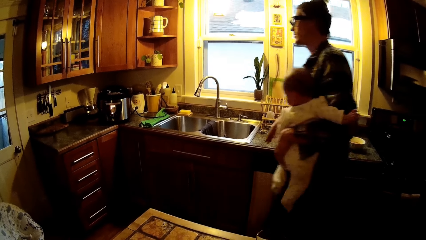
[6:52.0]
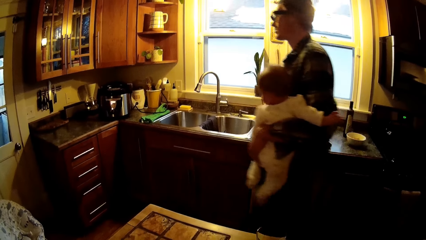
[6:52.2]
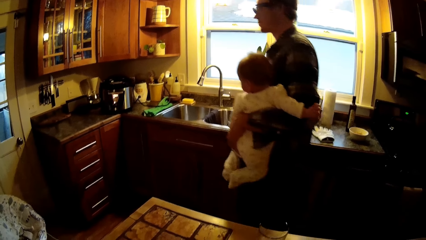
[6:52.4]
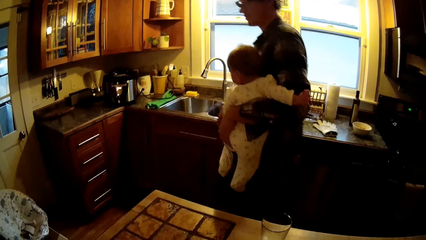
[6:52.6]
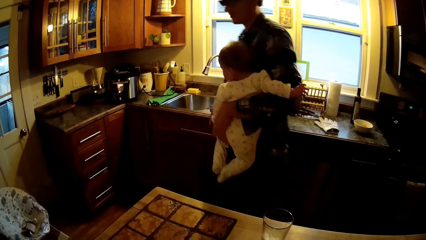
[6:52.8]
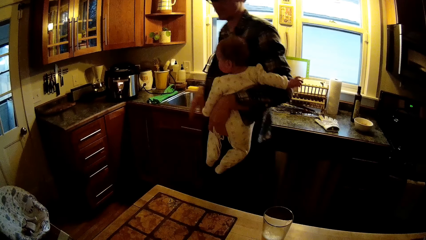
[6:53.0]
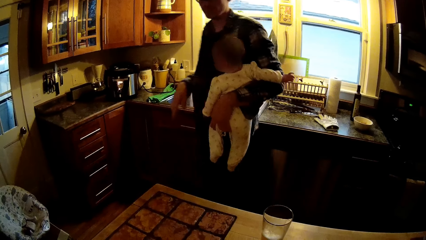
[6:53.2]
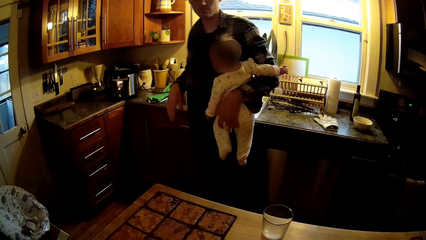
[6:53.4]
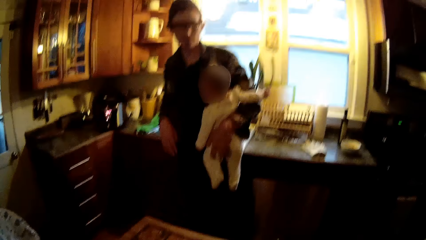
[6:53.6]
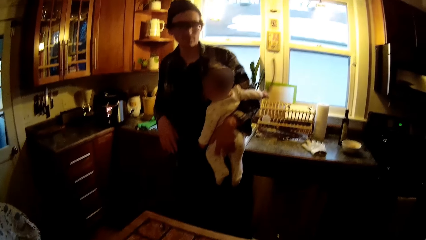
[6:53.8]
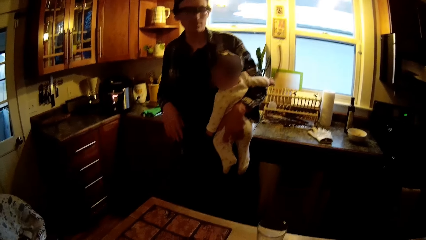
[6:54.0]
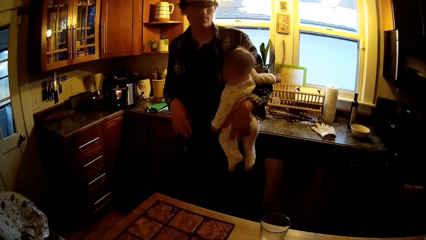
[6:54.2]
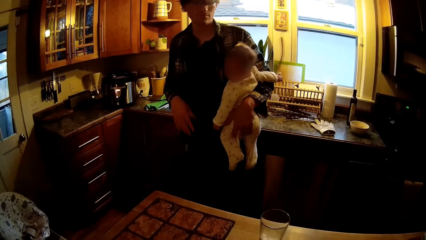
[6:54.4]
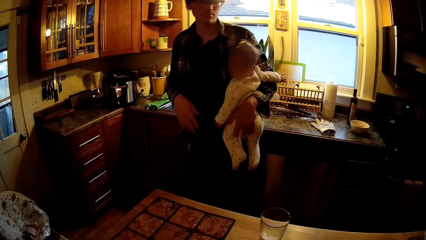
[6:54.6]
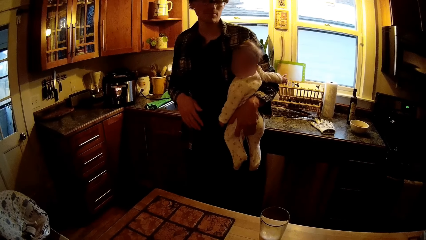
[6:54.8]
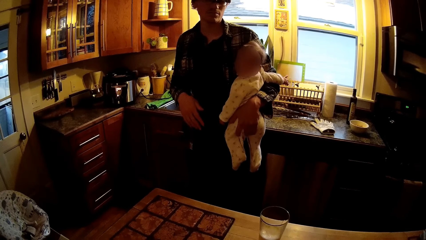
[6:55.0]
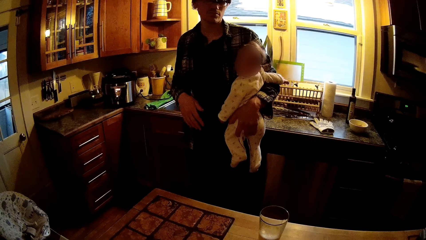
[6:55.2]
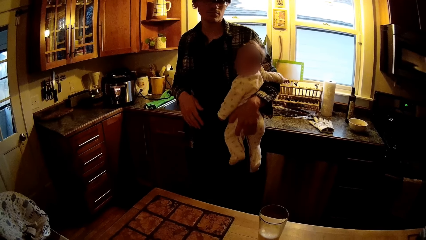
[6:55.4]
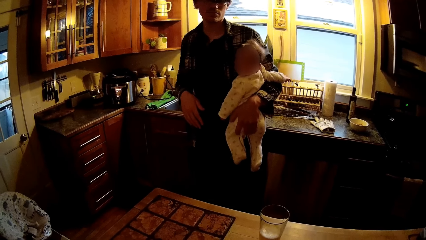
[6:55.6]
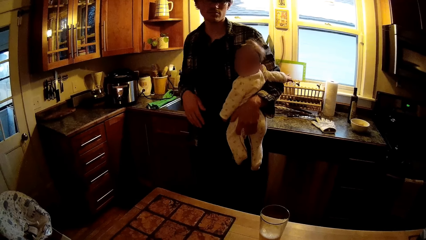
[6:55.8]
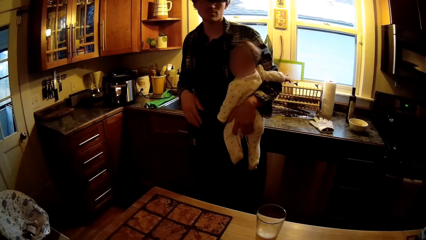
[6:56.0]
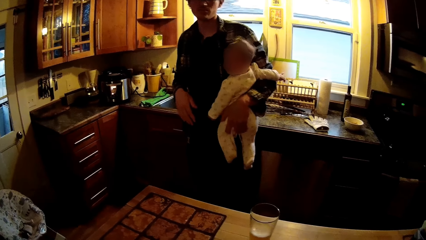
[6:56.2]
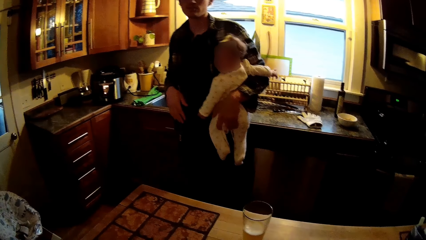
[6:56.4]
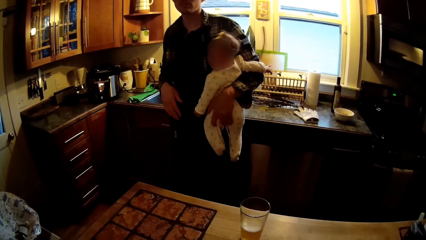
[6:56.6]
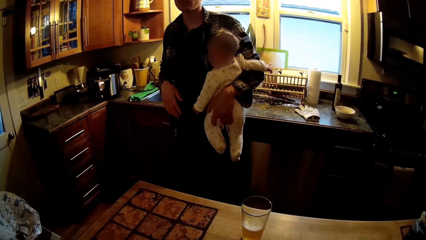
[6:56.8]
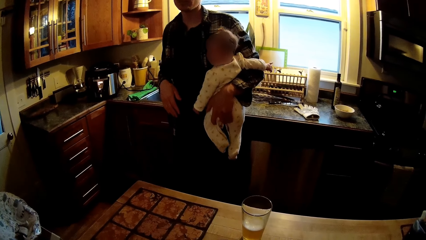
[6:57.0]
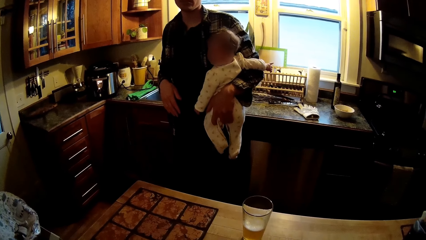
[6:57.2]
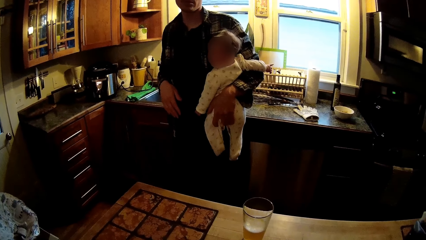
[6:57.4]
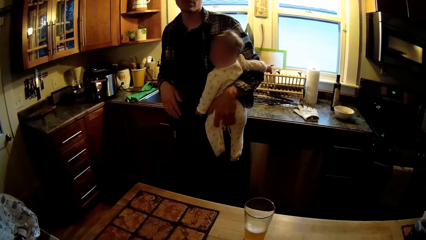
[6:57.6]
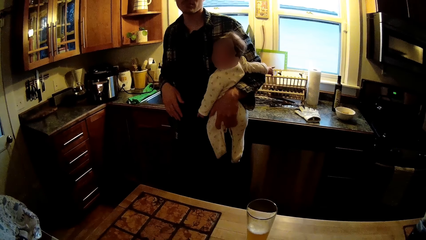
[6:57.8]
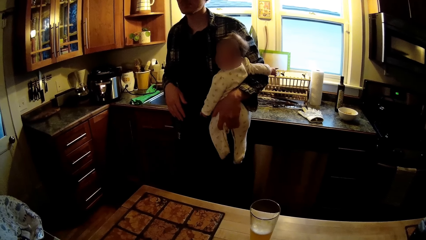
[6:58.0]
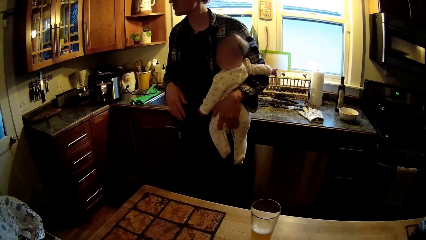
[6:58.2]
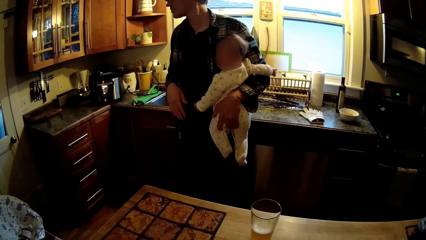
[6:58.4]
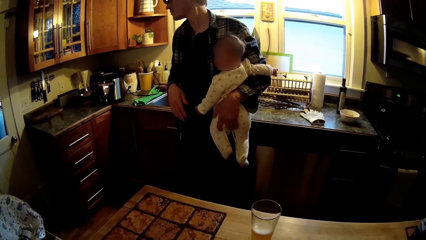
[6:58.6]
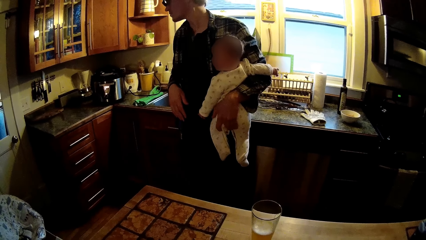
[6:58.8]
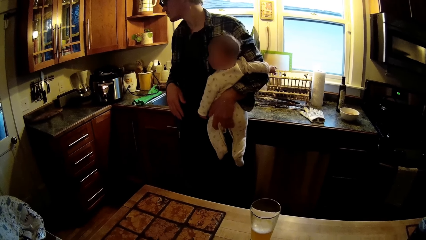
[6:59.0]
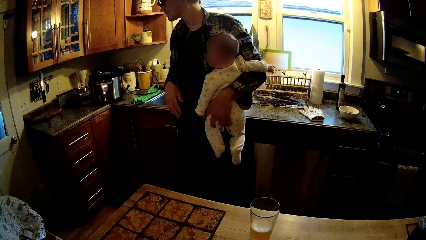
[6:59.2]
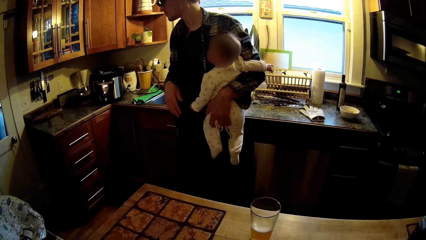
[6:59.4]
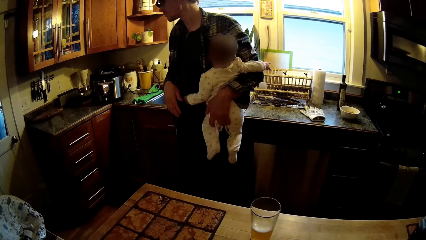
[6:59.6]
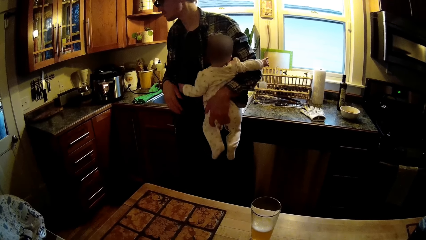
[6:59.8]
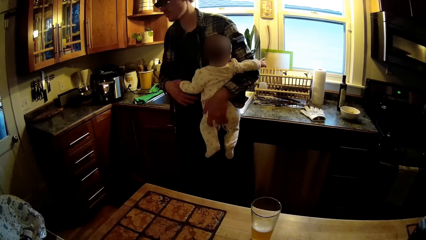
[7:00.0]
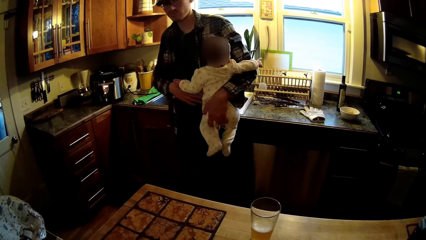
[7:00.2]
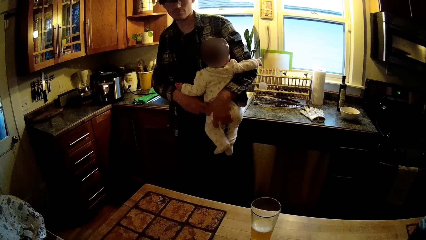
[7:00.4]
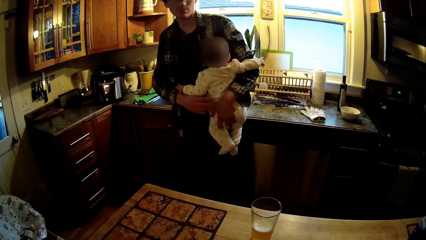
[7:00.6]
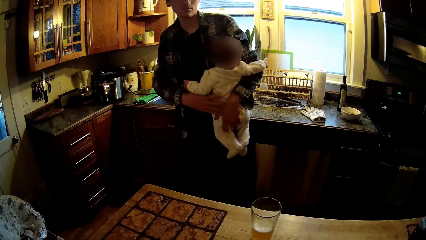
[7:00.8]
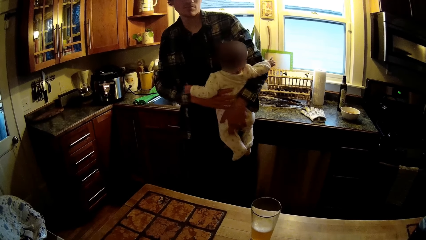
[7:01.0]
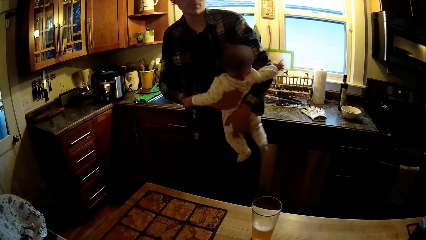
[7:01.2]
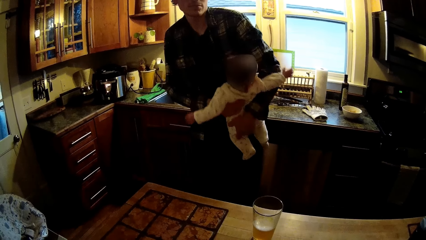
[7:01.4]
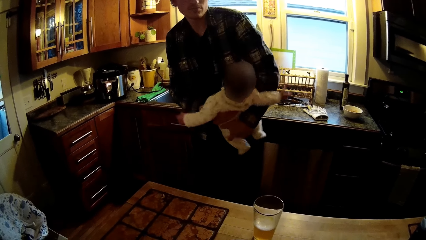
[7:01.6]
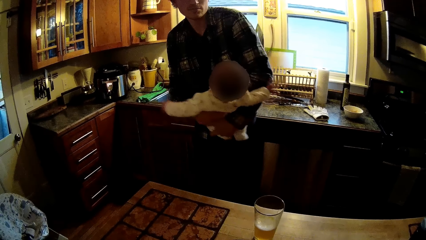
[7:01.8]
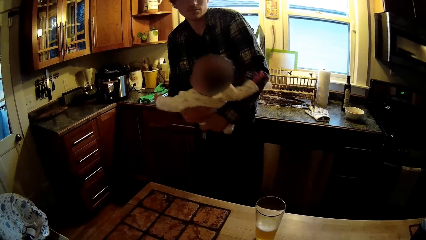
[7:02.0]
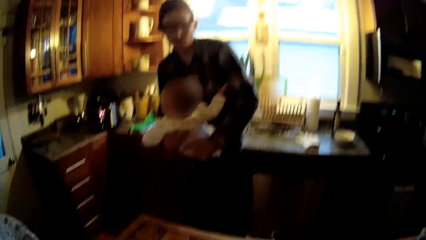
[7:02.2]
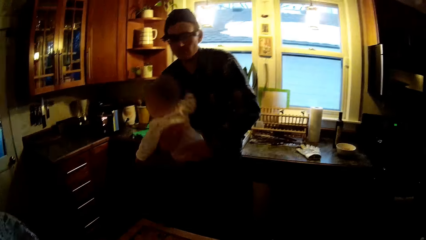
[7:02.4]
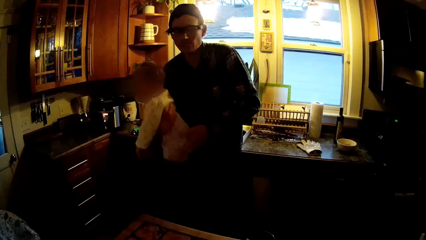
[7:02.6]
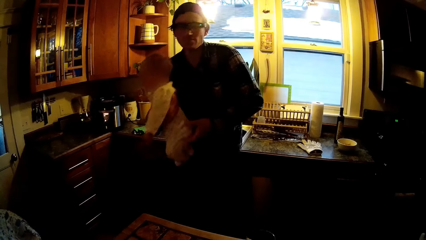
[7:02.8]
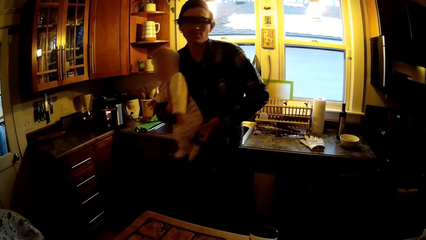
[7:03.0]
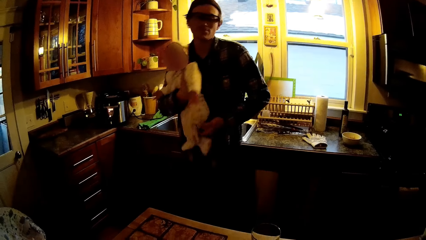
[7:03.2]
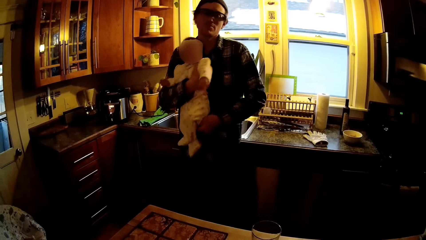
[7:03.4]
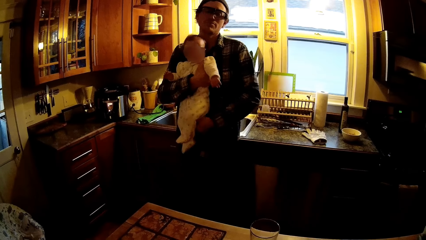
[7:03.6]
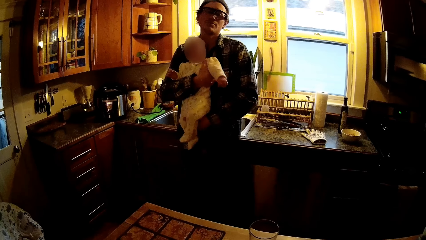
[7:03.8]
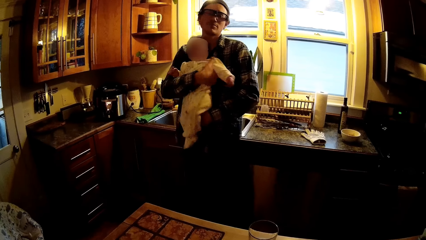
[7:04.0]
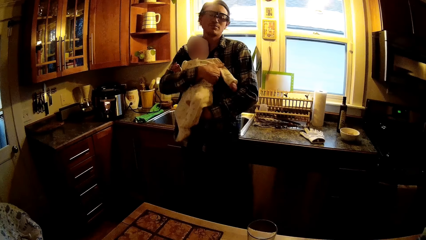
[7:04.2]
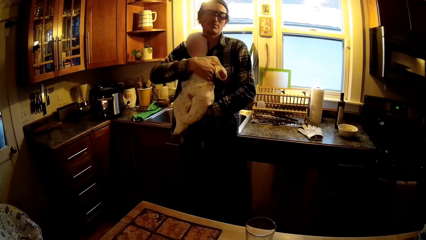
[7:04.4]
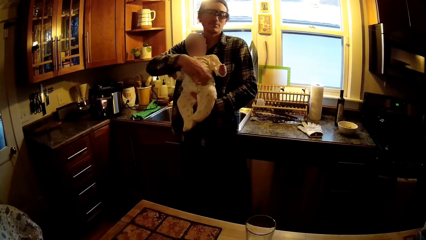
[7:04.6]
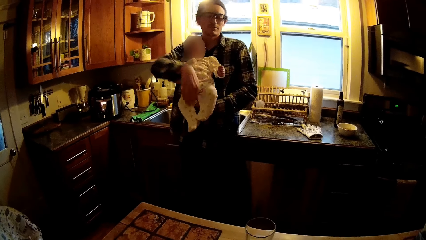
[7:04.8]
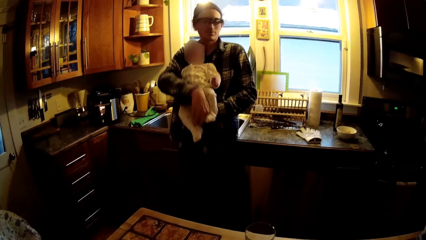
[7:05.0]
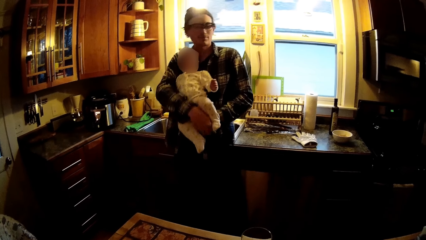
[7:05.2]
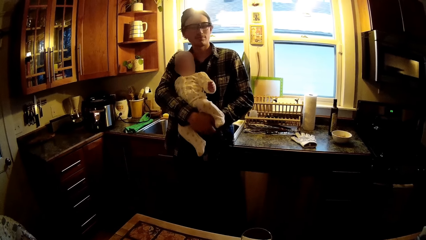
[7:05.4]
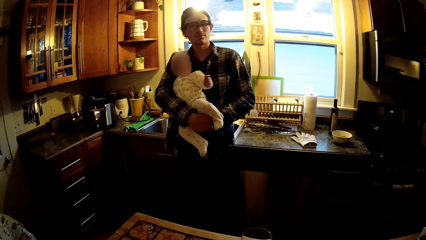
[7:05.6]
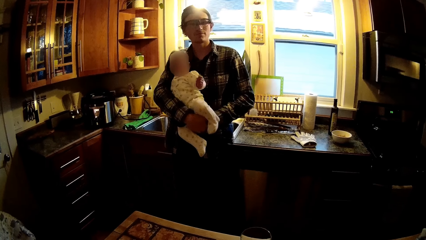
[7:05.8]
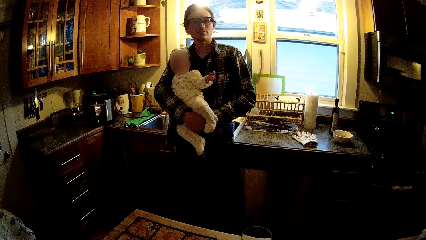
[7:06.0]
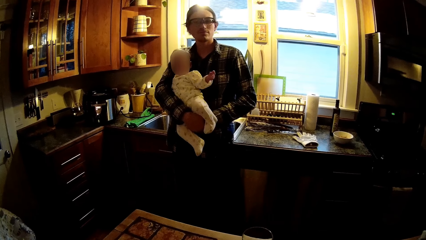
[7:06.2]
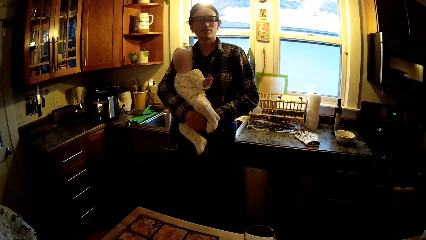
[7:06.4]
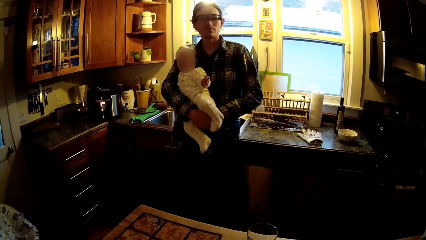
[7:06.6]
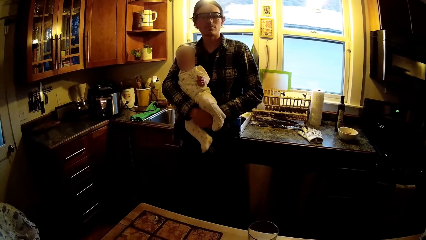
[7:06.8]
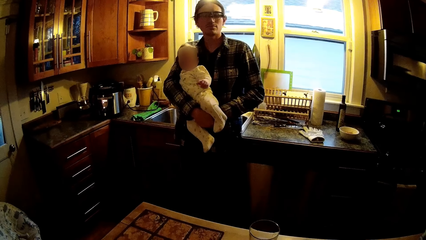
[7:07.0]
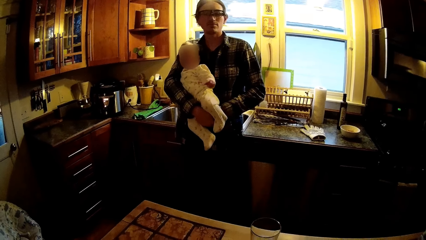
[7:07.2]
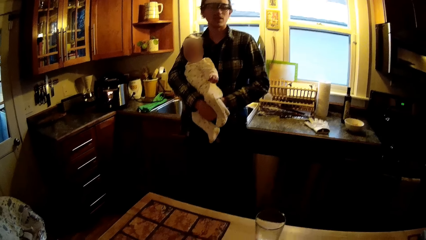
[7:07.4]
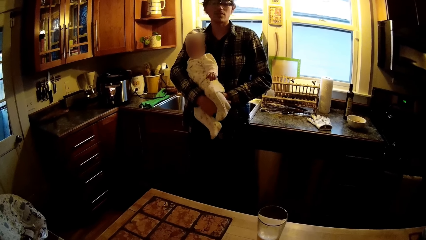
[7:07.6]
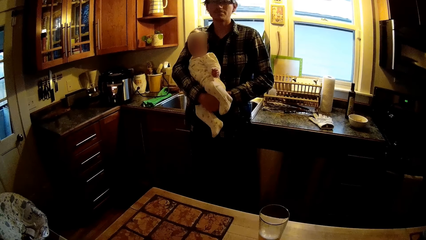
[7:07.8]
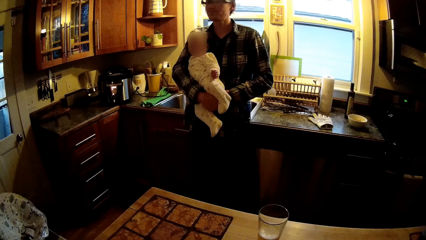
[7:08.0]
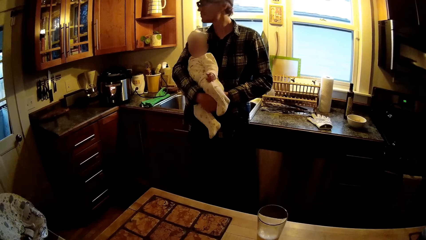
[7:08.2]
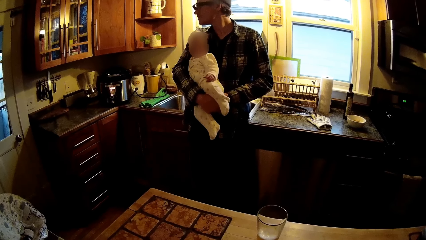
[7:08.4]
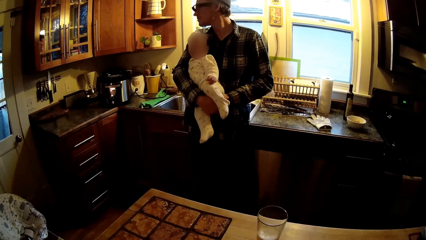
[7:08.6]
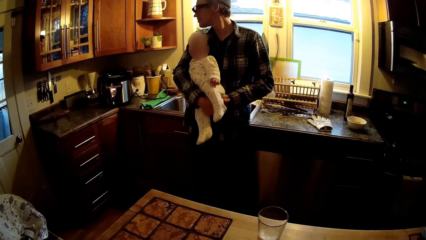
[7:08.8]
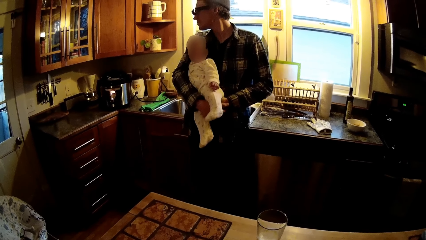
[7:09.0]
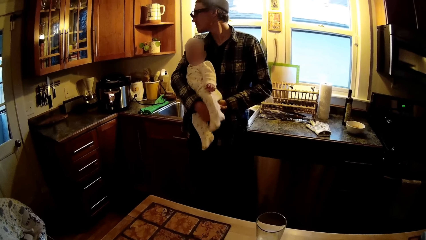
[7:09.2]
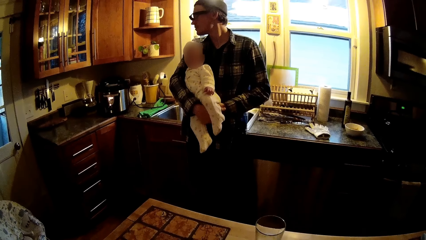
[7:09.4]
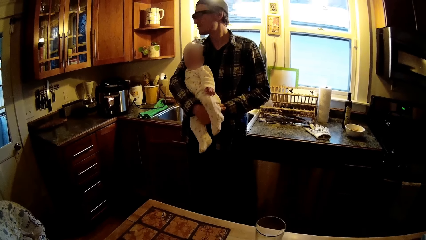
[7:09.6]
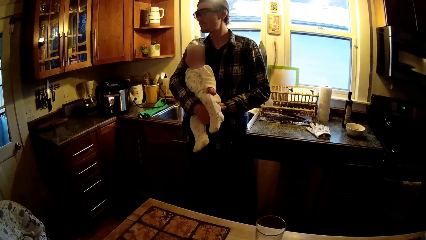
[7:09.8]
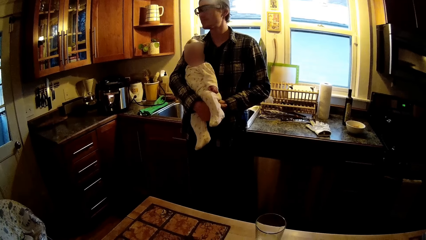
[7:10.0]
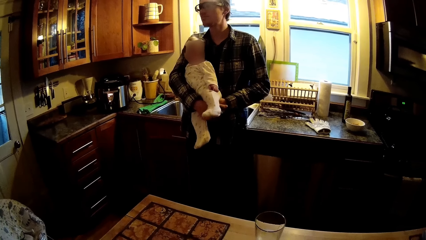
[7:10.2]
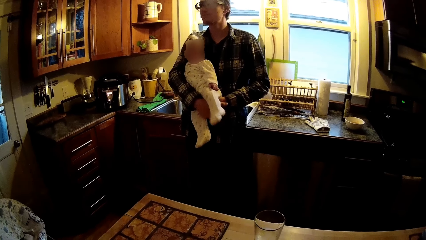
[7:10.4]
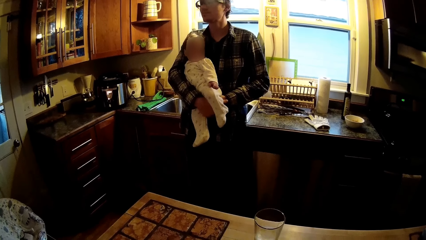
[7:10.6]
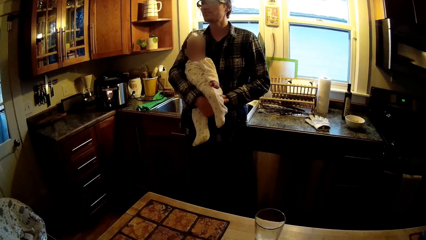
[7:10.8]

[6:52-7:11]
The man flips the baby with both hands. The camera wearer interacts with the man. They talk to the man.
